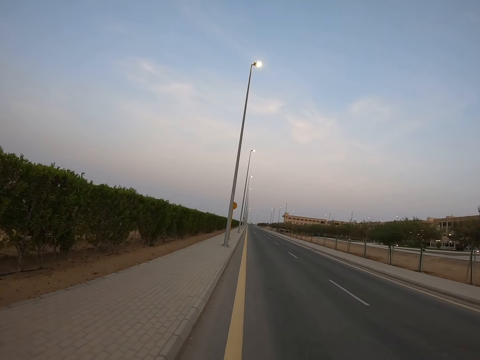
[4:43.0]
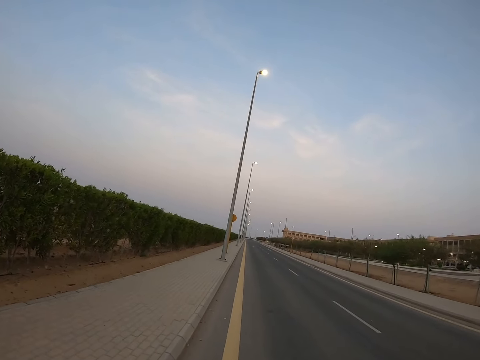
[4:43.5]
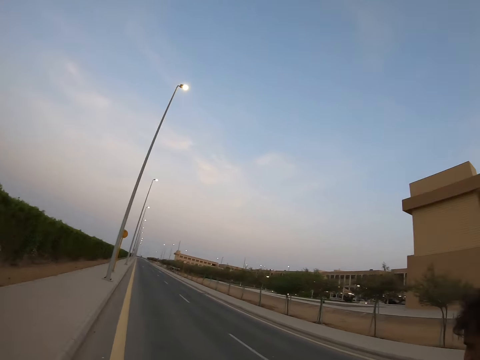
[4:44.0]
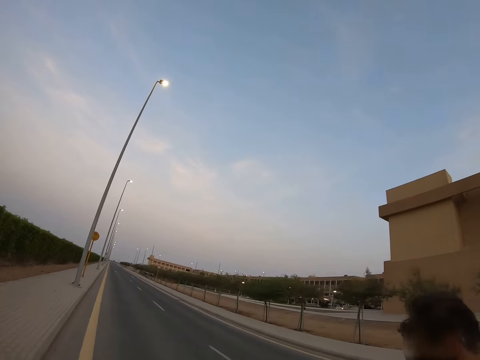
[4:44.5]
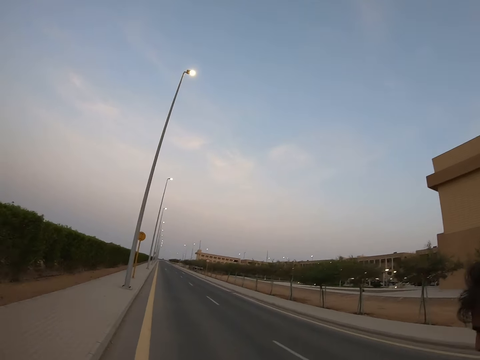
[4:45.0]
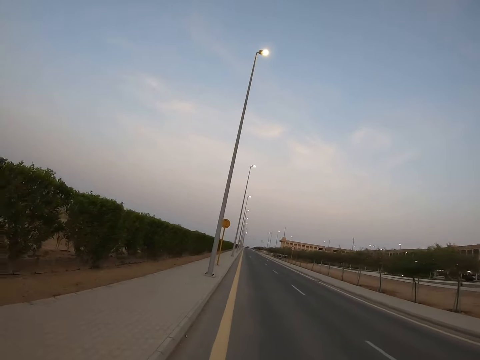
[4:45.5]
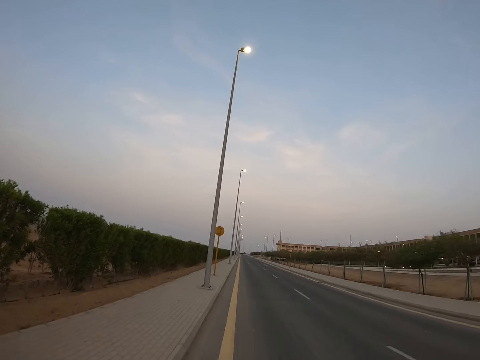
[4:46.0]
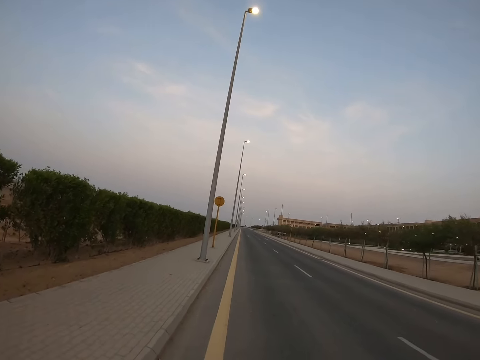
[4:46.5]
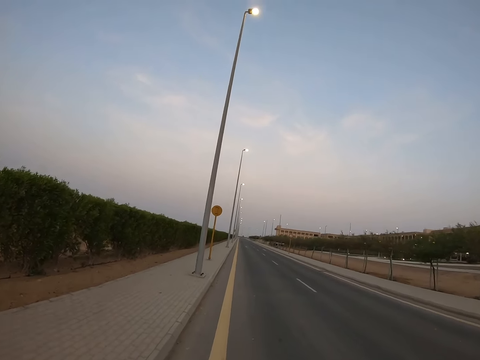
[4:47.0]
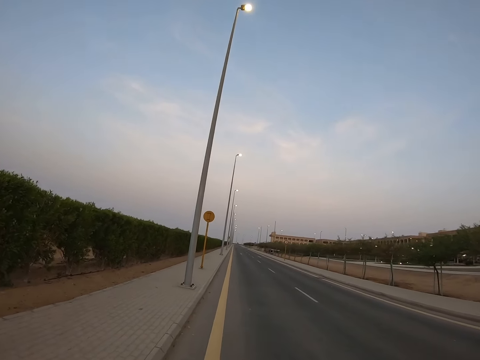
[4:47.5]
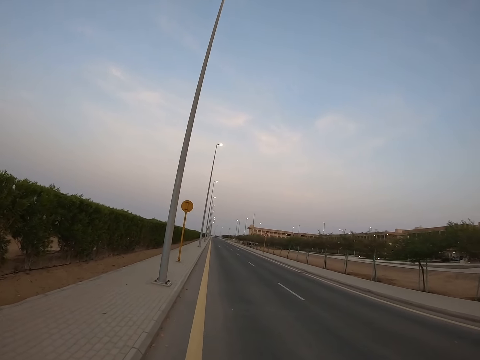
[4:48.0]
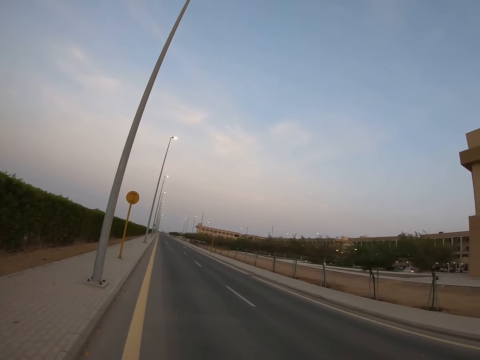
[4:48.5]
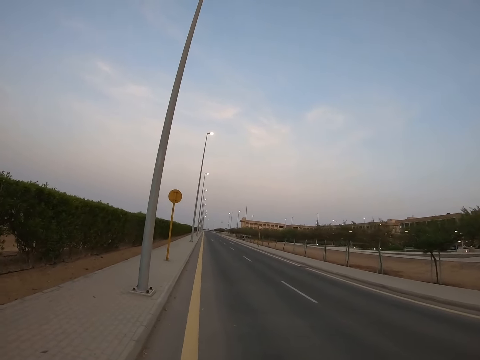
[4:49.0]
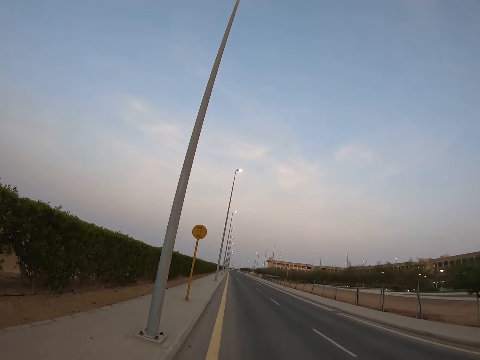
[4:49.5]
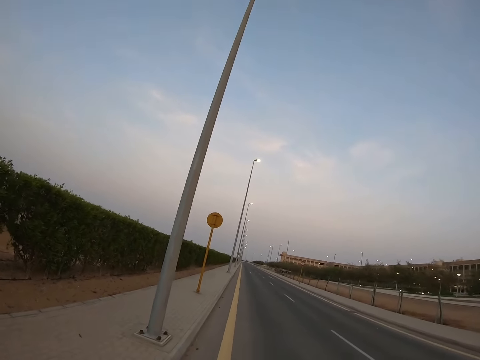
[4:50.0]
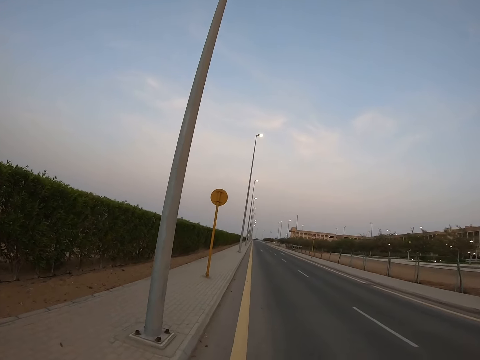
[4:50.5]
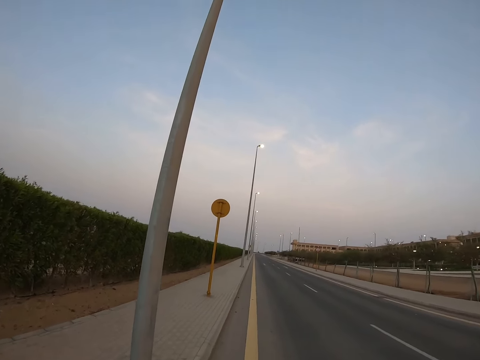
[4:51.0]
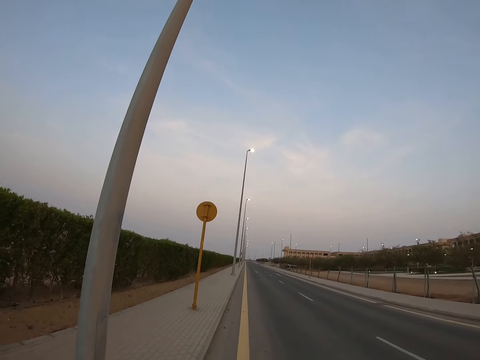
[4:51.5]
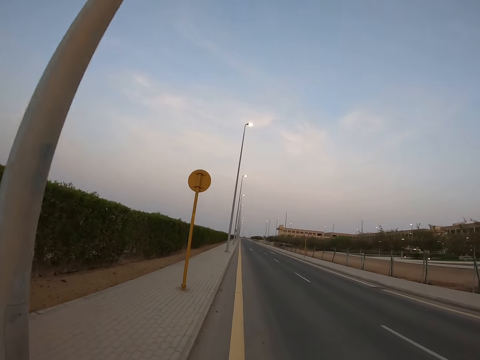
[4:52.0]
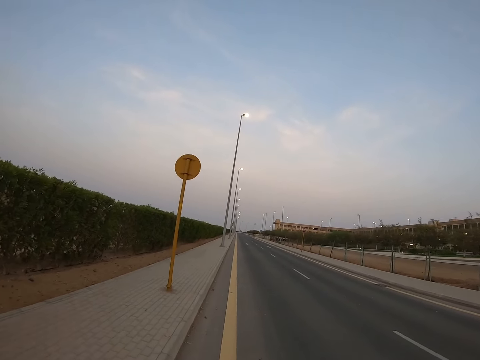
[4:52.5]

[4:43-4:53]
The camera wearer looks at a man. They look around the road. They continue to walk along the road beside the man.

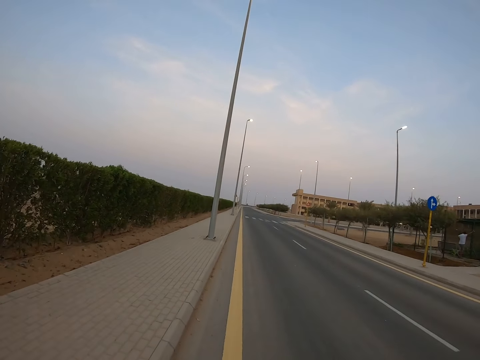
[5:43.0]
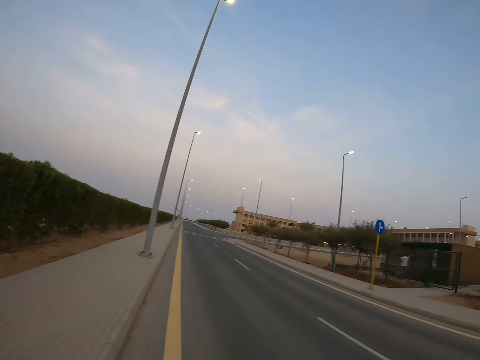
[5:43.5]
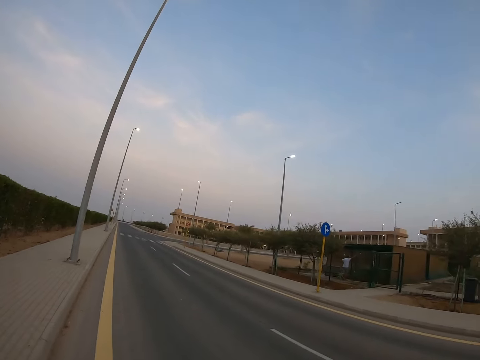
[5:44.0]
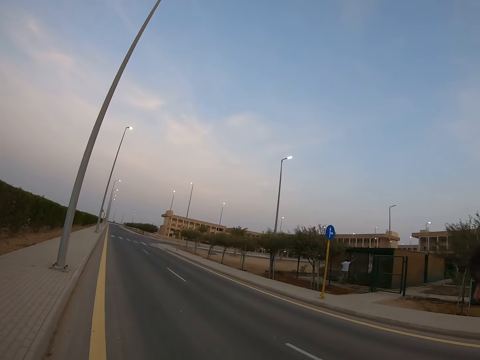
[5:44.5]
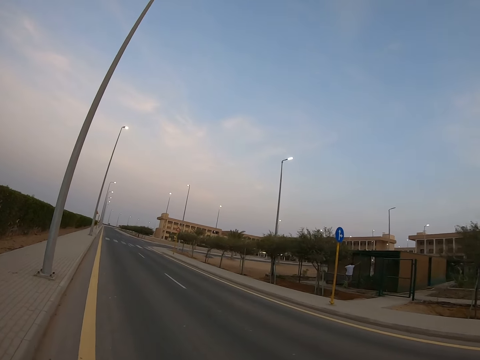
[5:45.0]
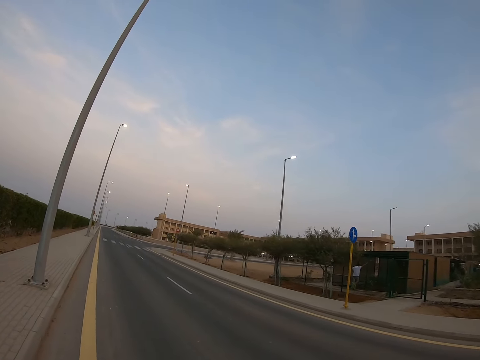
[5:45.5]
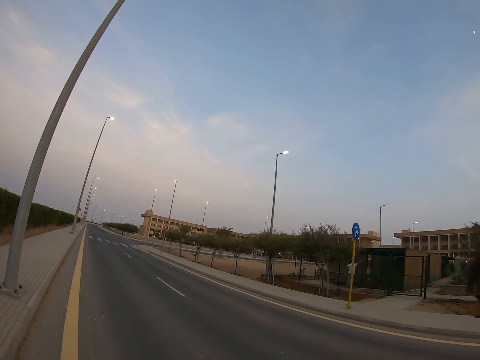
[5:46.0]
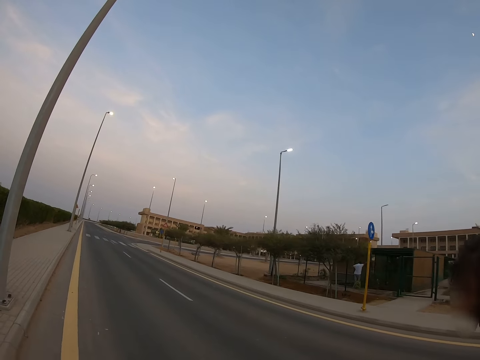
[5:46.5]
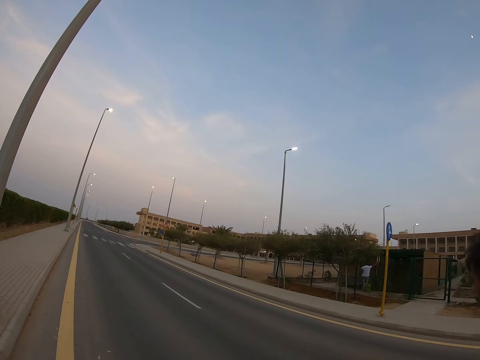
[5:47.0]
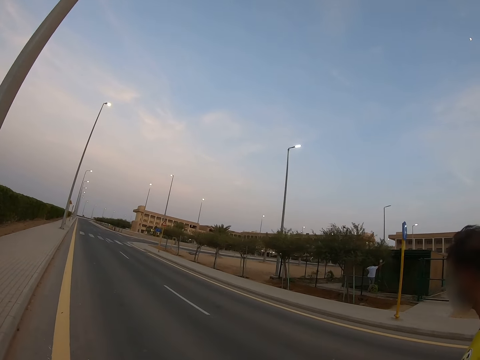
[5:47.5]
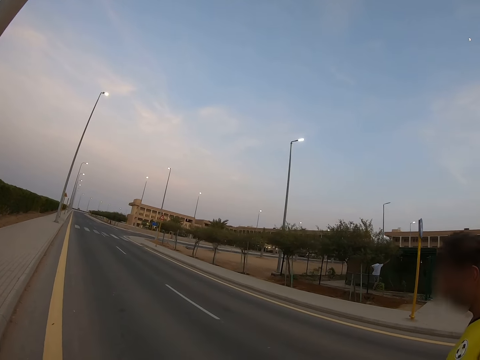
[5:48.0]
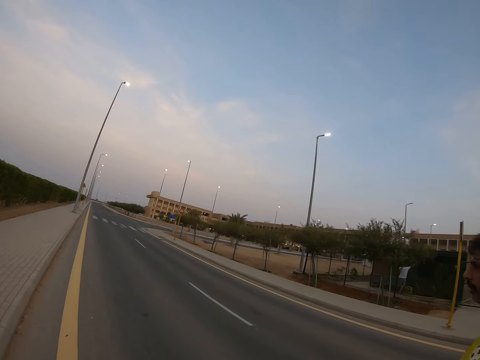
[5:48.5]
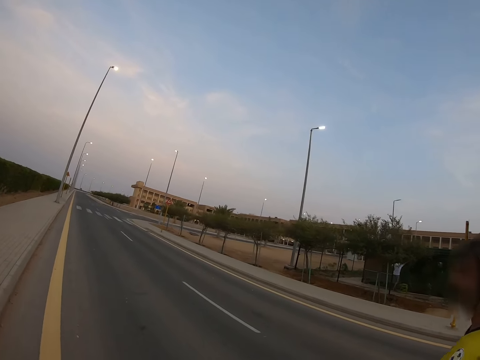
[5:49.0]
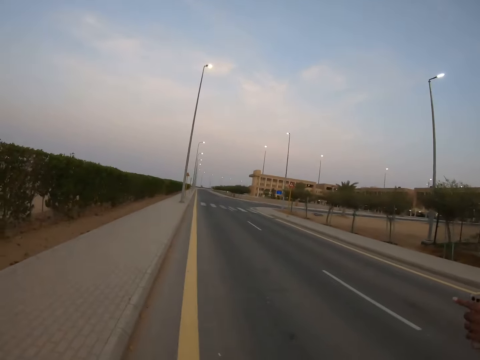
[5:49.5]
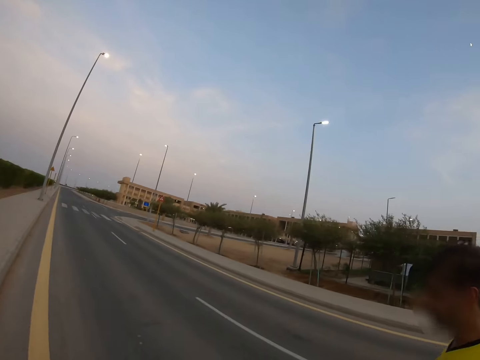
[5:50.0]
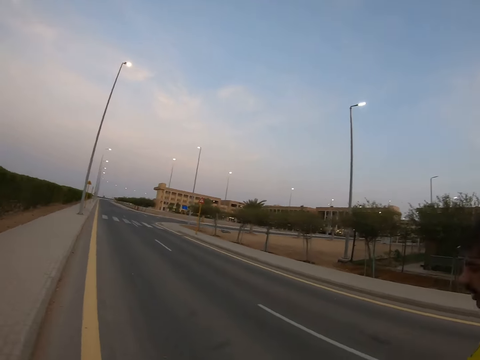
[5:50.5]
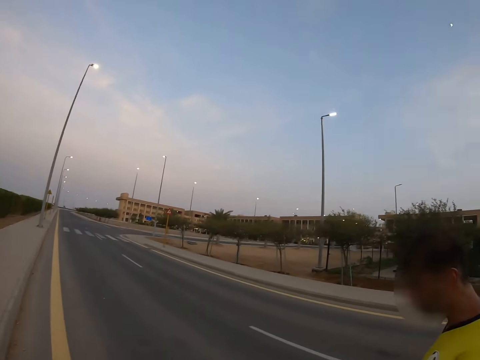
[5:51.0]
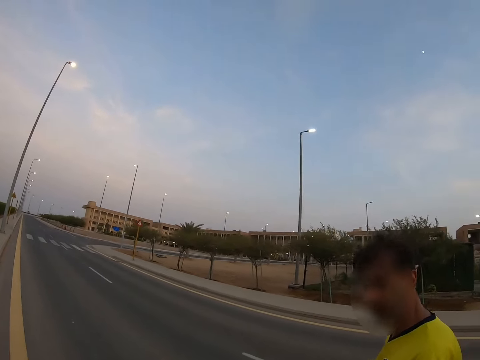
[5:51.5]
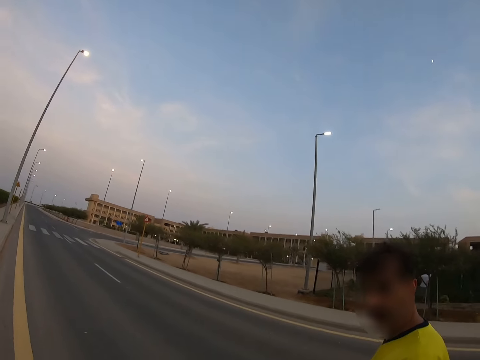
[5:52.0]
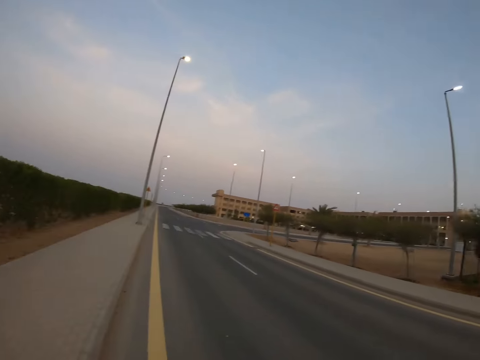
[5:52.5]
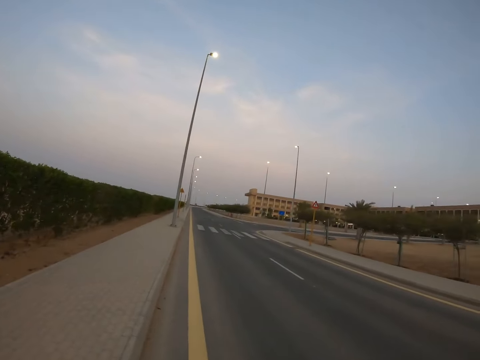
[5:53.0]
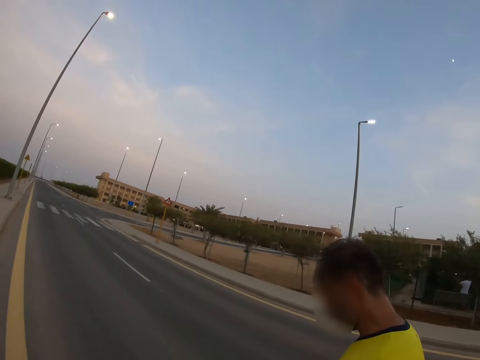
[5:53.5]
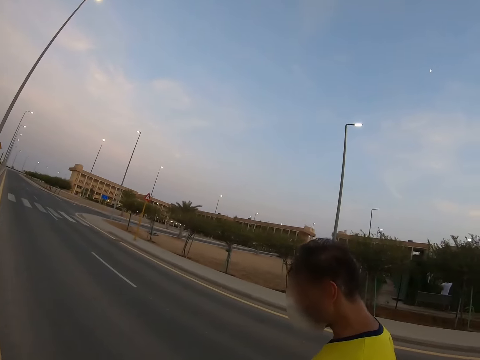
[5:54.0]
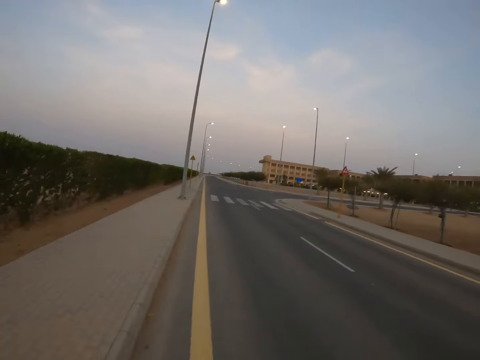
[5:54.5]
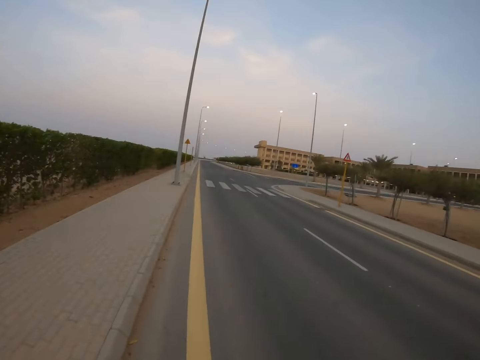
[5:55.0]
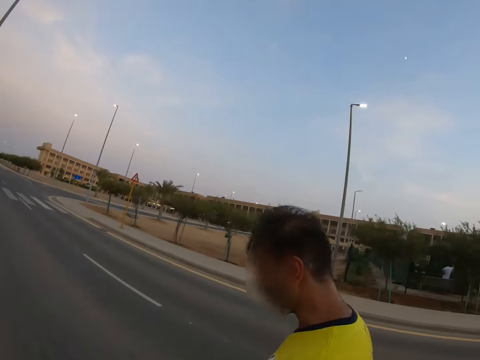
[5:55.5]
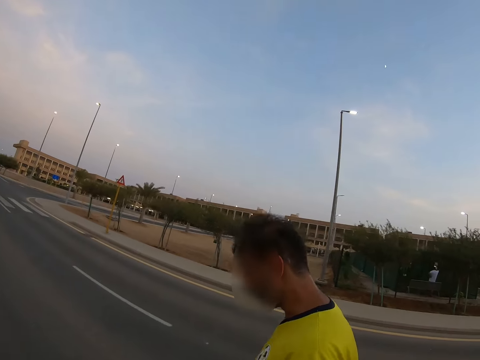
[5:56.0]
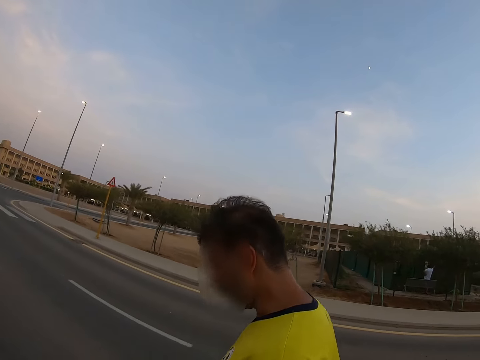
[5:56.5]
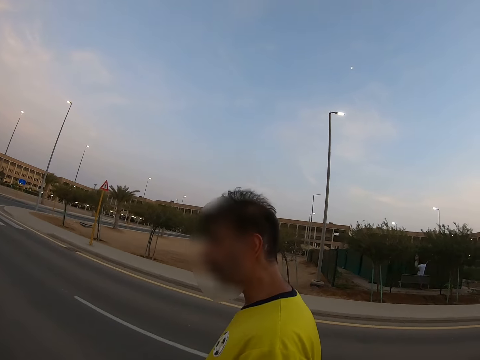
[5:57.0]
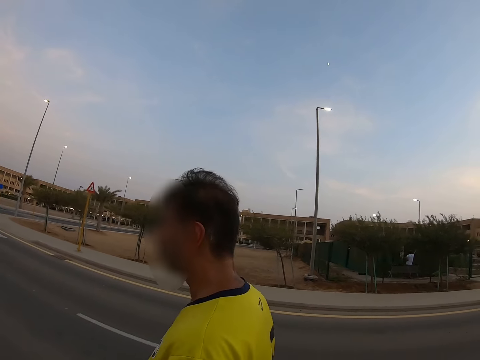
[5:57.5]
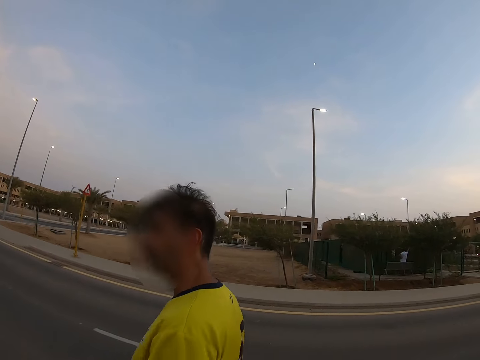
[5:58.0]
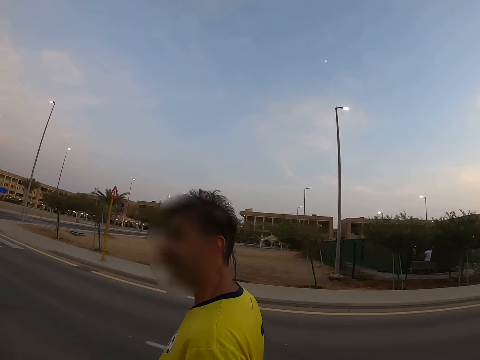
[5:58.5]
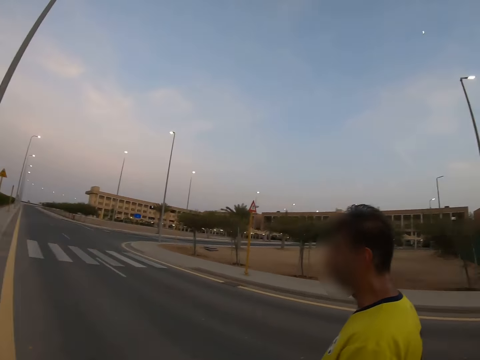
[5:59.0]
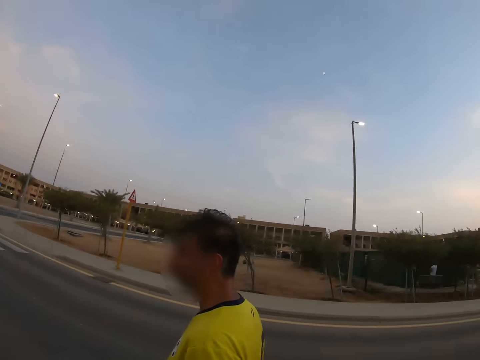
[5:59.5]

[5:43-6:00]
The camera wearer looks around the road. They stare at a man. The man walks along the road. The camera wearer looks at the man. They continue to walk beside the man. They look at the man. They look at the road. The man swipes his hand across the camera. The camera wearer looks at the man.
